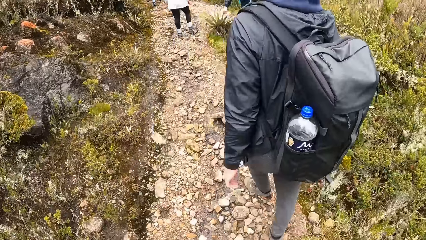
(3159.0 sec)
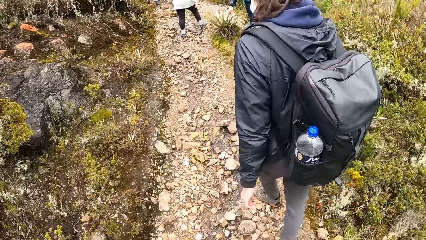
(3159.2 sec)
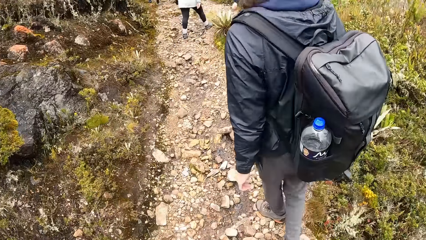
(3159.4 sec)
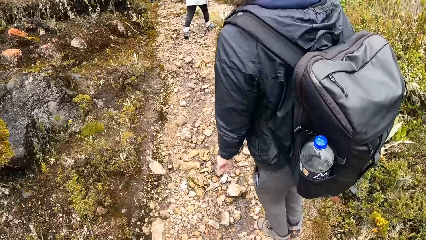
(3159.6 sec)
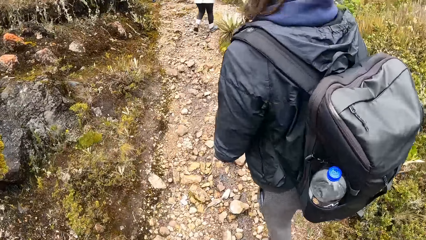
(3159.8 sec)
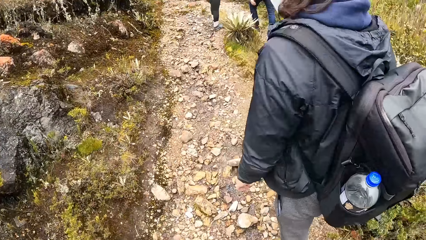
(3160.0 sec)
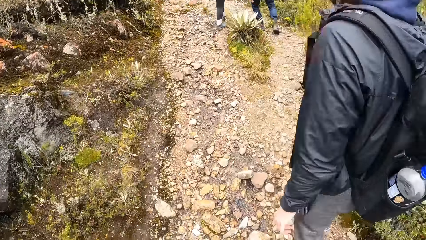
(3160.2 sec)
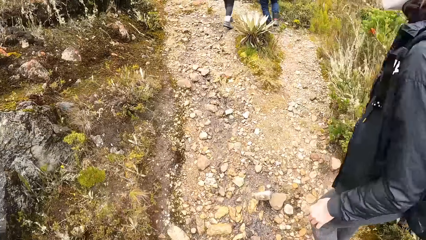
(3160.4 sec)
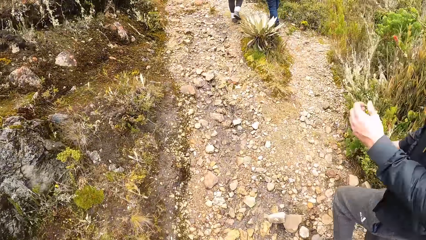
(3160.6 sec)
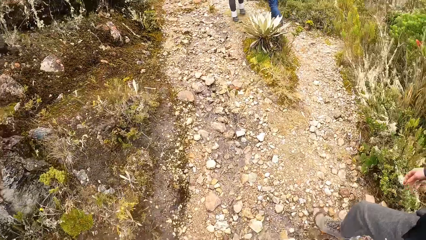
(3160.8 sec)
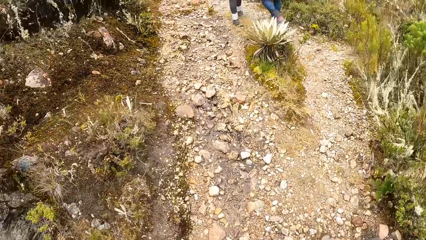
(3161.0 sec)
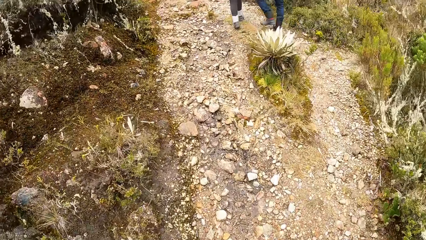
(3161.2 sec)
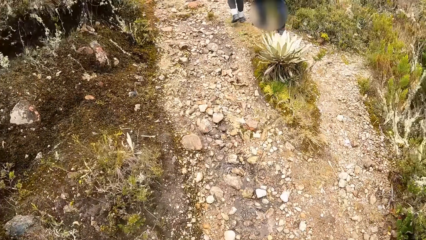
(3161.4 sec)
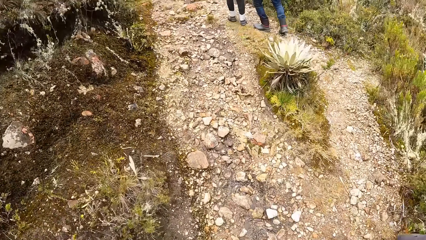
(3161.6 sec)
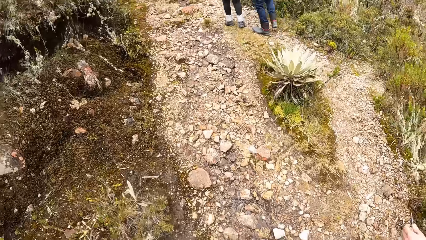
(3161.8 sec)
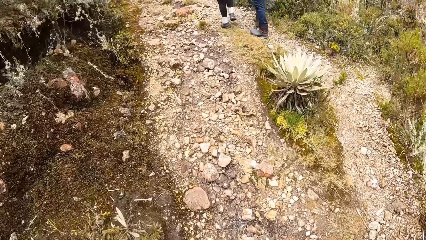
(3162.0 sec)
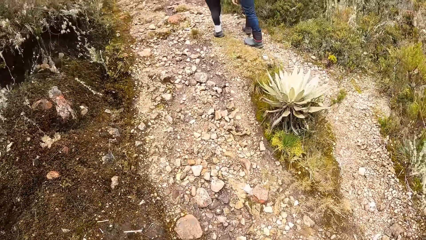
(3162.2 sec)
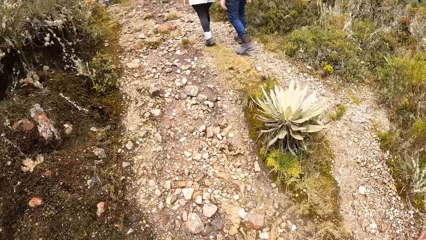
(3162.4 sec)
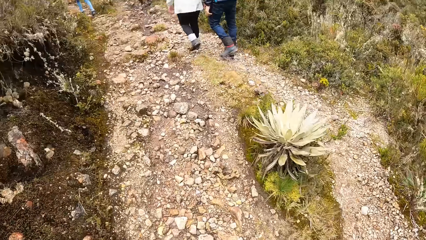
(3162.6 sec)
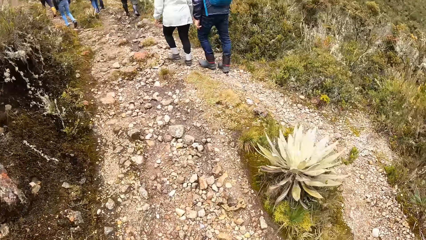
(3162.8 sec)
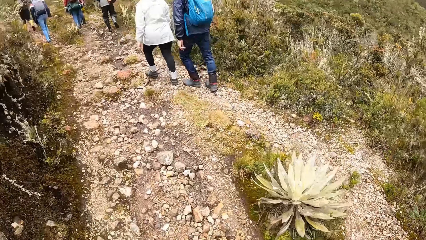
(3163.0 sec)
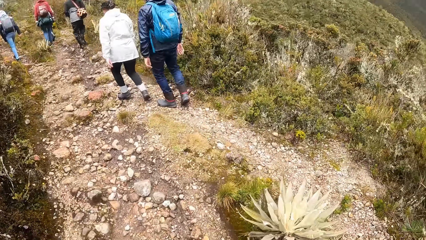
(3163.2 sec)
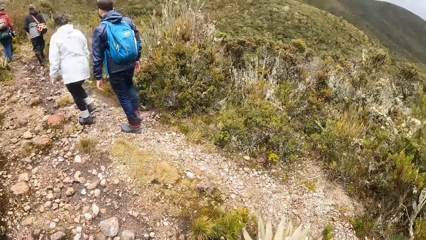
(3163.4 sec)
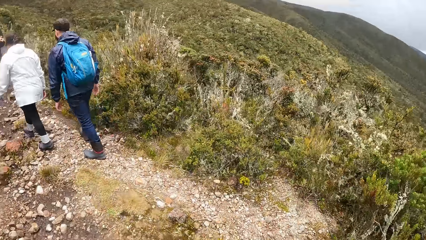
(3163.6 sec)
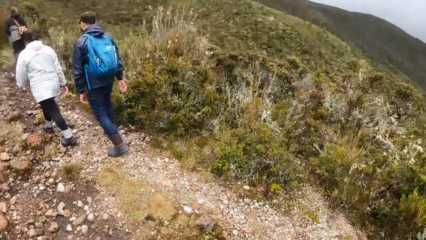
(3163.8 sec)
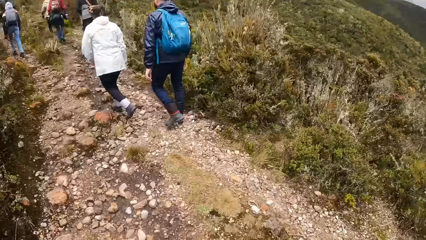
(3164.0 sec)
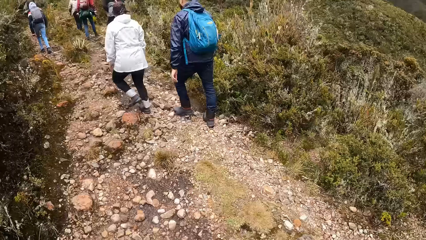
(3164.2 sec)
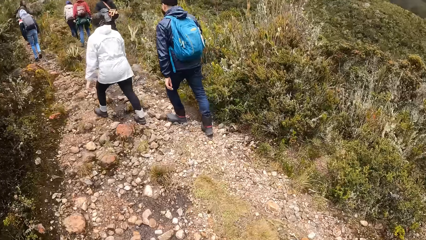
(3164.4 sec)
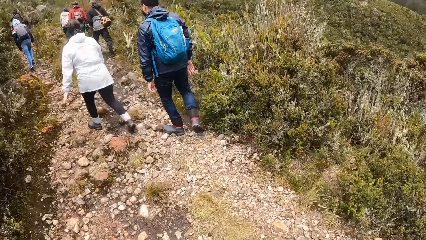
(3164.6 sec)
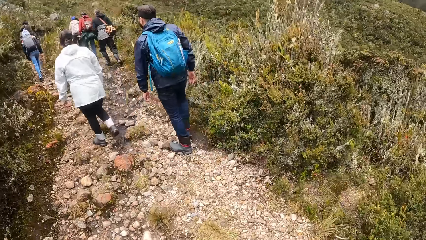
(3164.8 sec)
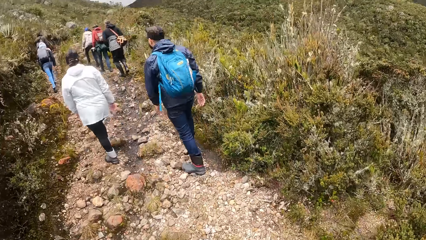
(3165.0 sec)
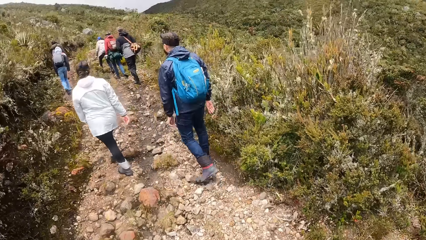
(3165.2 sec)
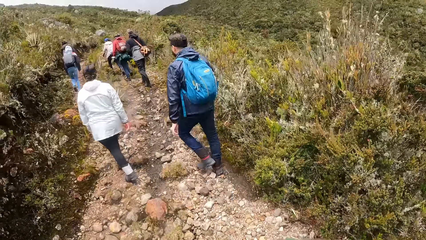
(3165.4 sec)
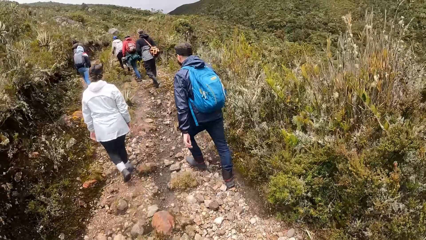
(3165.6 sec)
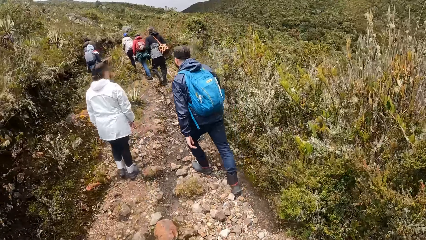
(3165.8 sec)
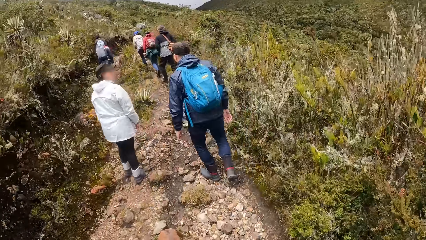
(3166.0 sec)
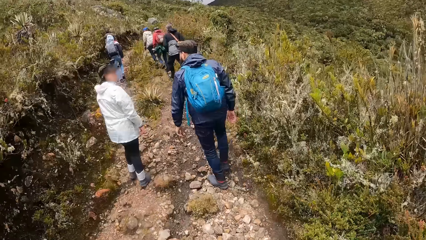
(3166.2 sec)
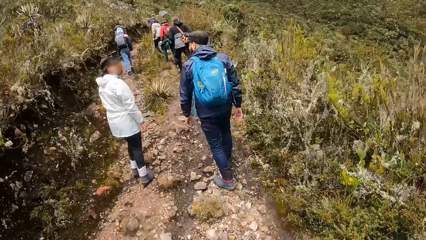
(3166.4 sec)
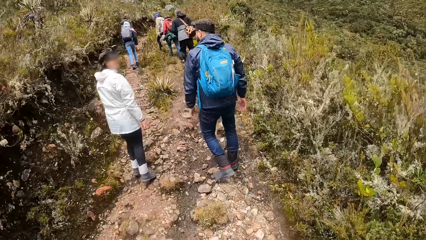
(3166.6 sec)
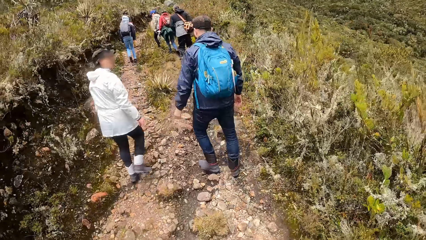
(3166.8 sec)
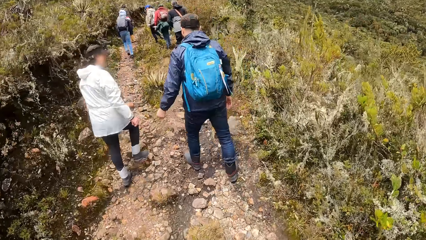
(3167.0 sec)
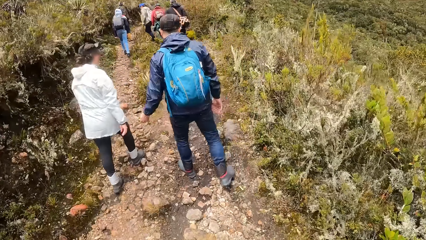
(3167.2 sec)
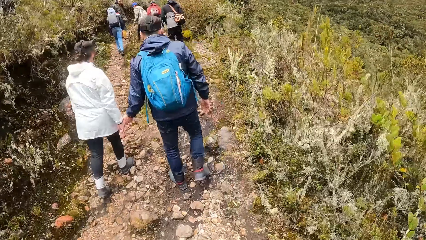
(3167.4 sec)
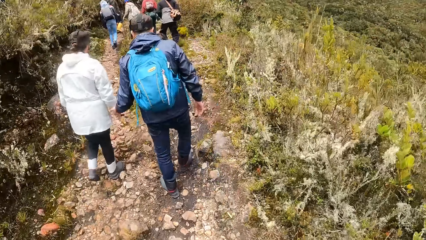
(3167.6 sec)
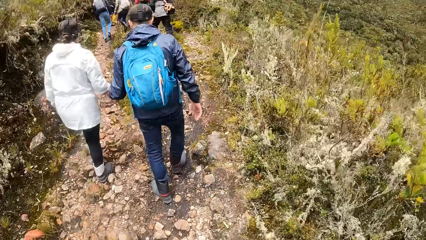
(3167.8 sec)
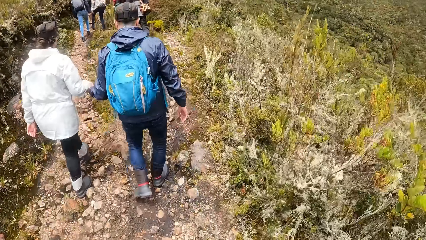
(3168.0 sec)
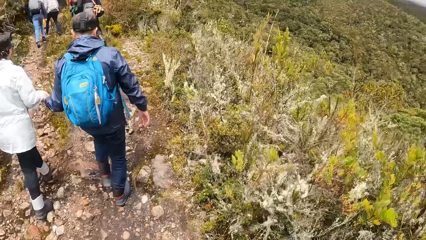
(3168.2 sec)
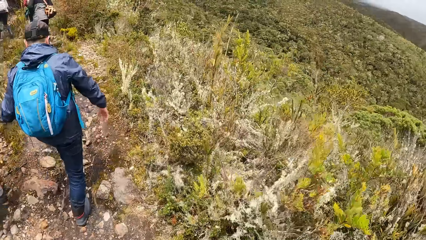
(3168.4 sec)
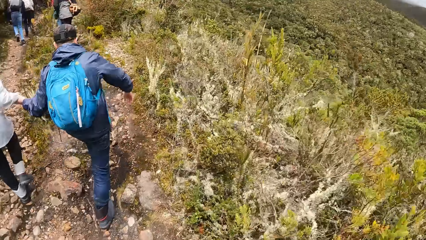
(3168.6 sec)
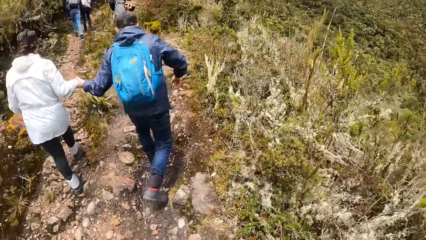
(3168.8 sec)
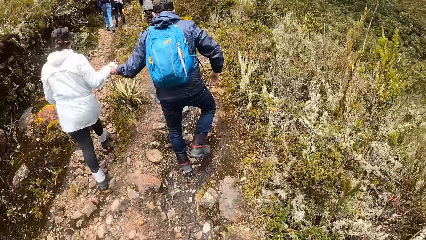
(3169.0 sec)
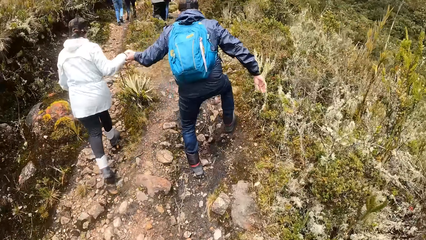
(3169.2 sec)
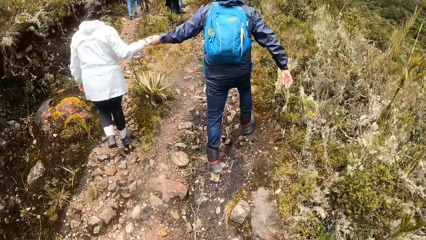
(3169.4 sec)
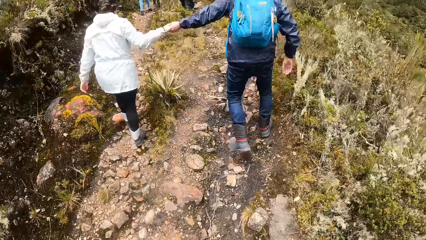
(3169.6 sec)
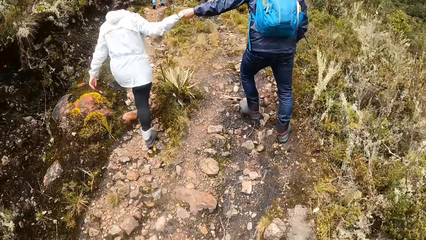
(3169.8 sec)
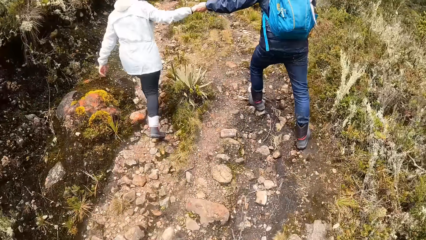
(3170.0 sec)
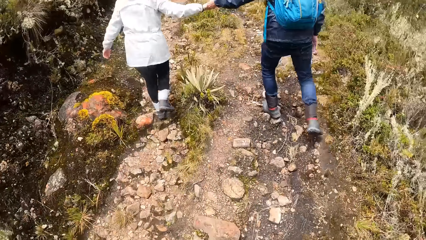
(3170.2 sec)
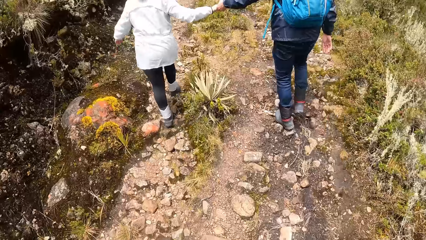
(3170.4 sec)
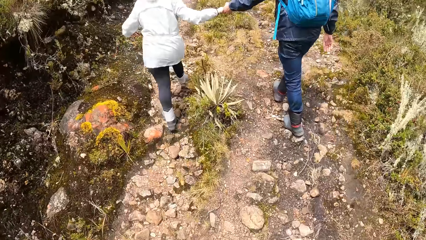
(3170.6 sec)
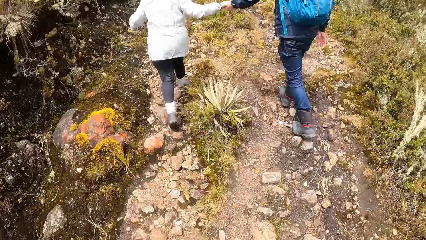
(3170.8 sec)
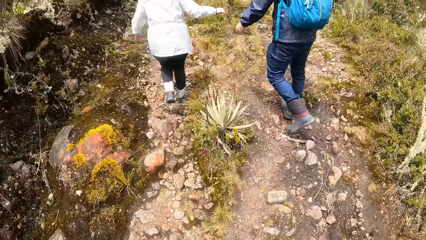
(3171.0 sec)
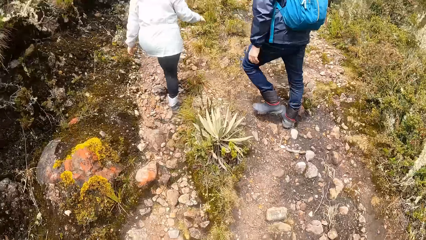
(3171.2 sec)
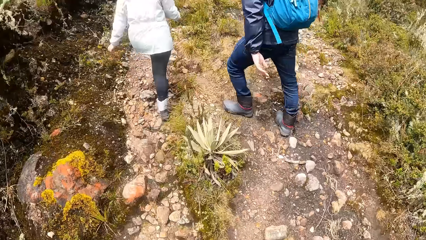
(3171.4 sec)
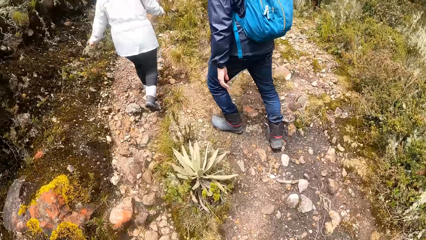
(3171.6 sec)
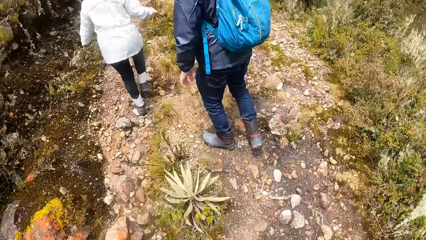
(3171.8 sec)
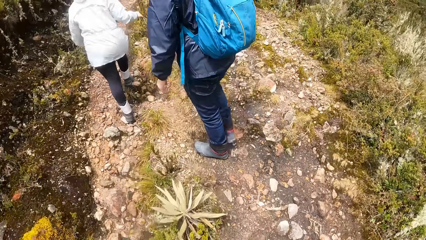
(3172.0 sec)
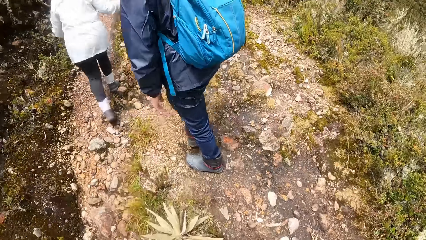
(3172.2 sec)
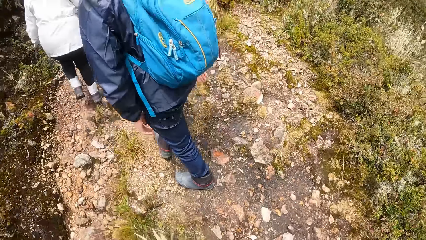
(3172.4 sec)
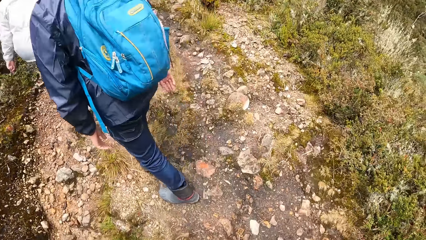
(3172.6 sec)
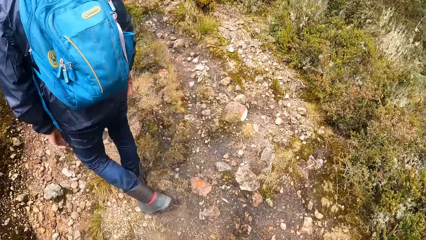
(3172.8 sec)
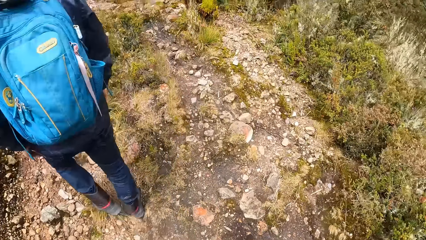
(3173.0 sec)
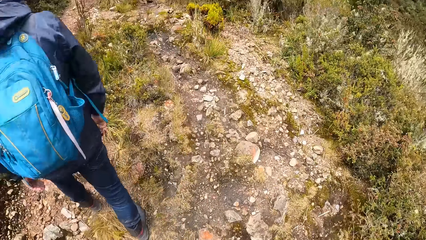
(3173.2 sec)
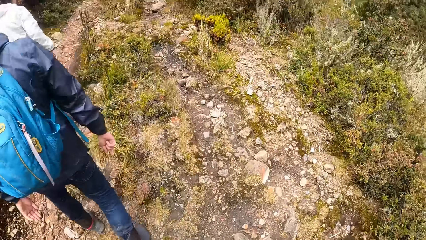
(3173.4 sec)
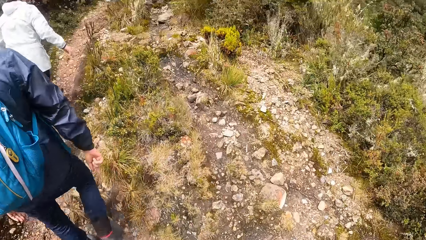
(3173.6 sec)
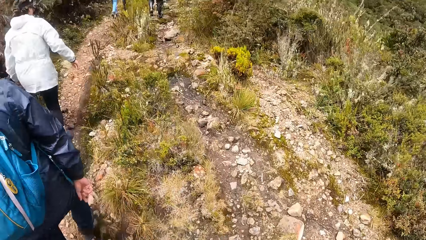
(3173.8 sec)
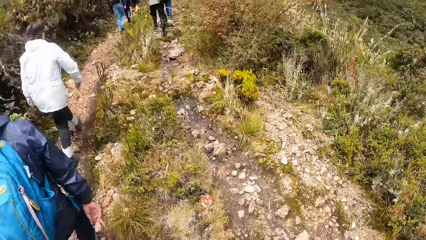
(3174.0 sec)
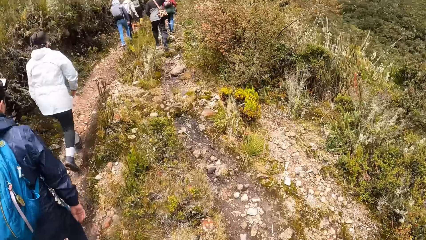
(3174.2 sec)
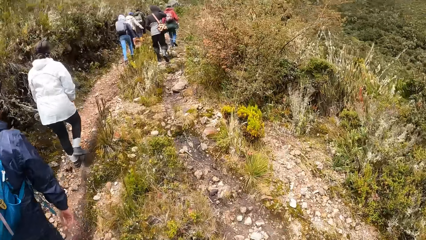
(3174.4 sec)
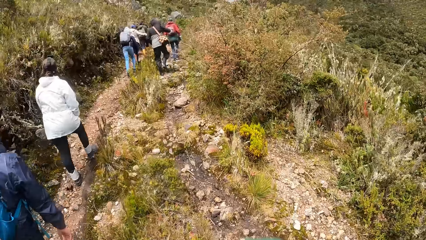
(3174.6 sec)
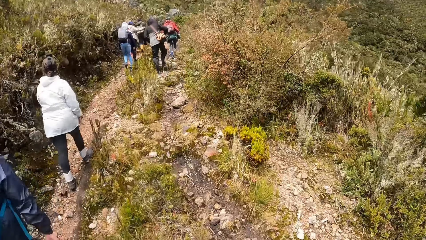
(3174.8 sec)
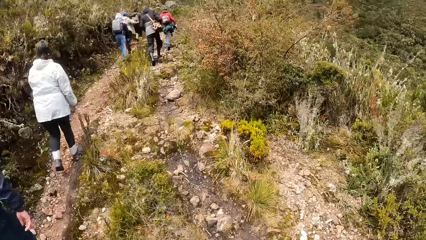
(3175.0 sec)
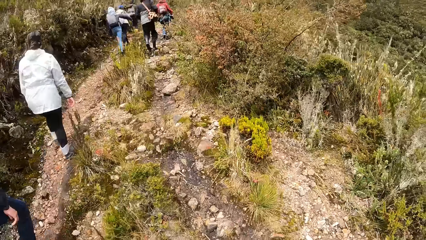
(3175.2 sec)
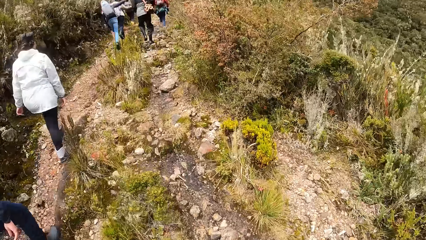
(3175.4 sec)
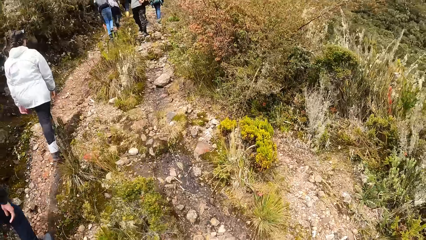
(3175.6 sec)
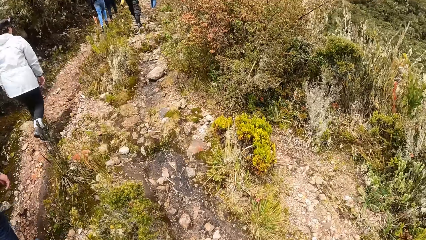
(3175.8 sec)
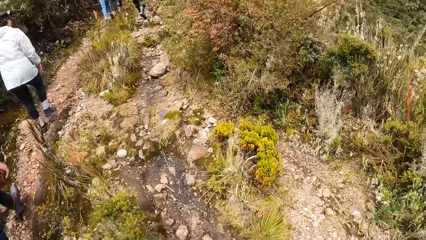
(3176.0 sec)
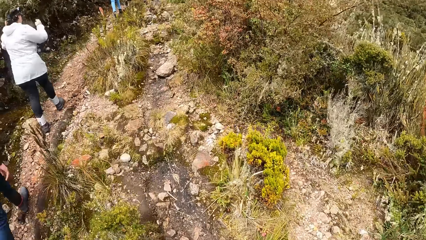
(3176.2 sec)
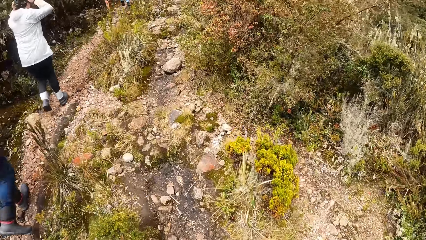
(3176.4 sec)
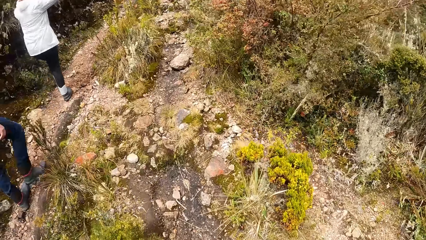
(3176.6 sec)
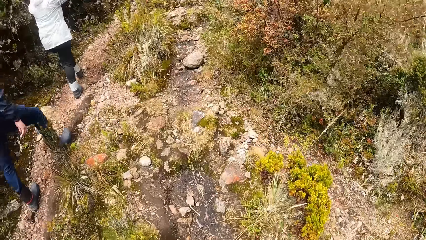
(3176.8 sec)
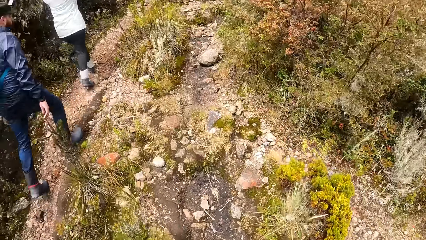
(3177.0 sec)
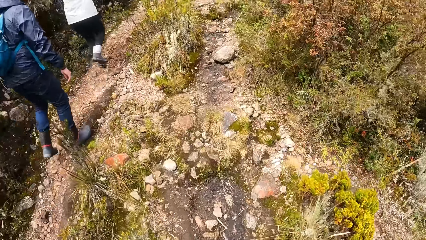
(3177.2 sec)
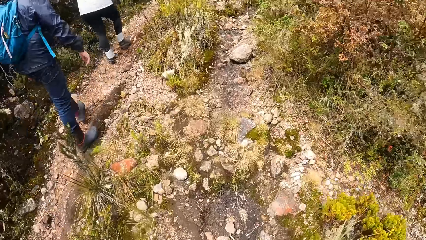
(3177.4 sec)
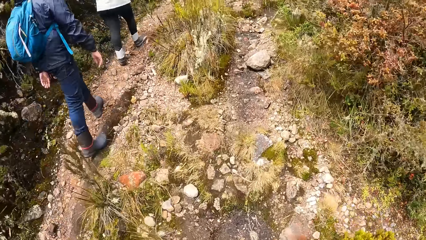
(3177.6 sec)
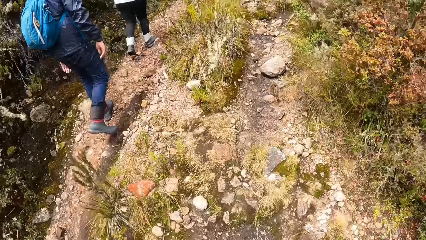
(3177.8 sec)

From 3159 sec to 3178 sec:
The camera wearer walks past a man. A lady walks with another man. The lady stands on the path. The other man holds the right hand of the lady with his left hand on his way on the path. The lady walks with the other man. The other man drops the lady's hand on their way on the path. The camera wearer walks behind the other man. A third man walks in front on the footpath with the other man and other people. The camera wearer walks on the stony path with the tourists.
